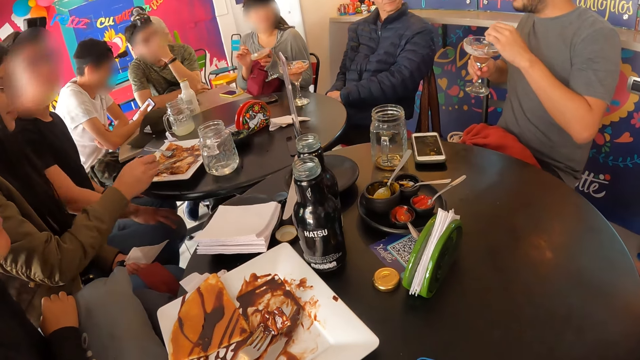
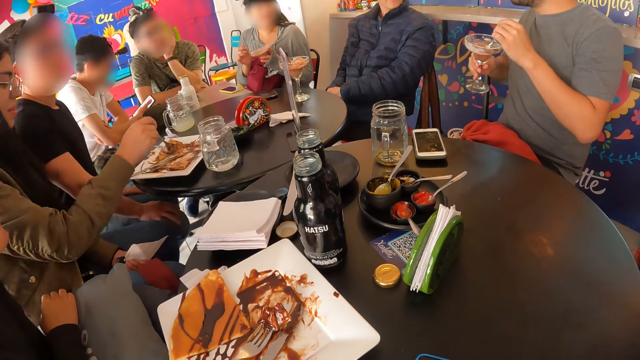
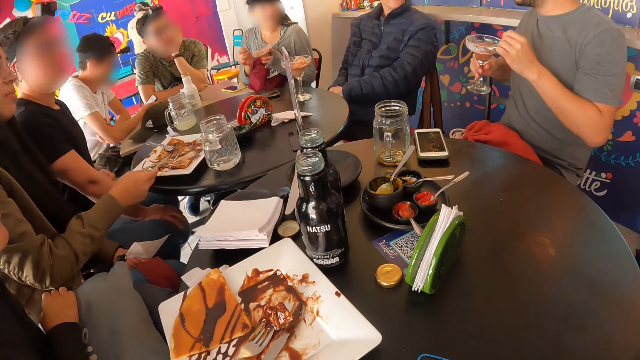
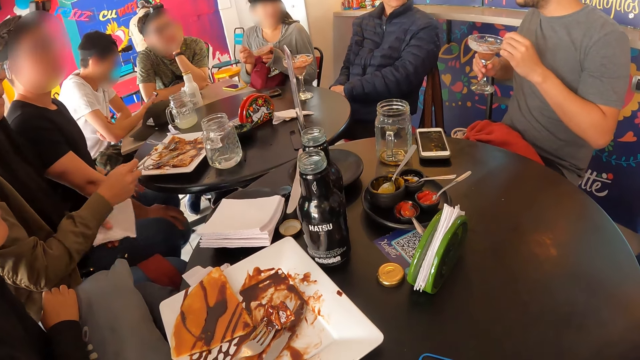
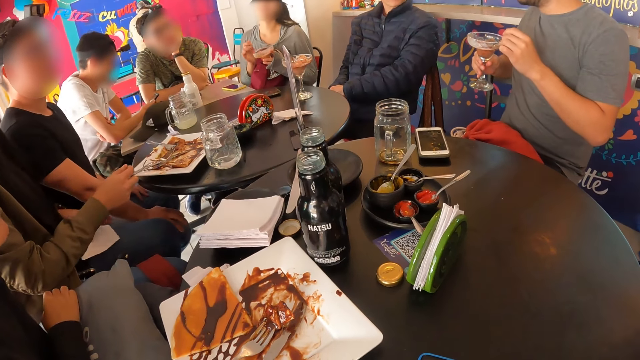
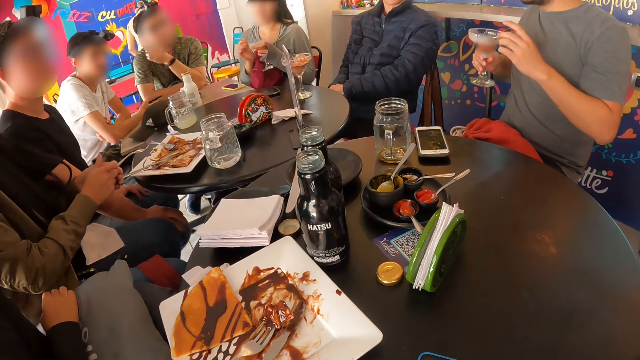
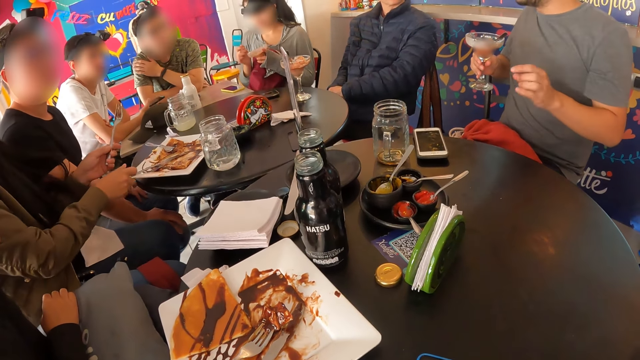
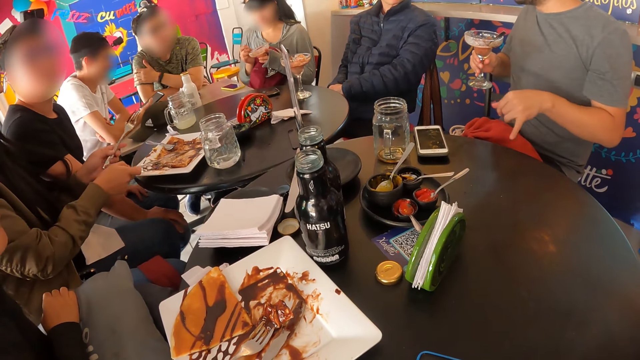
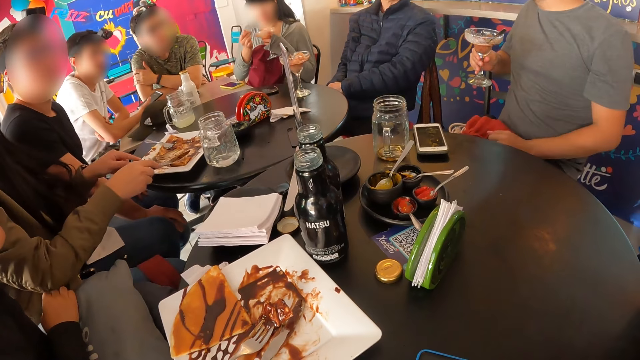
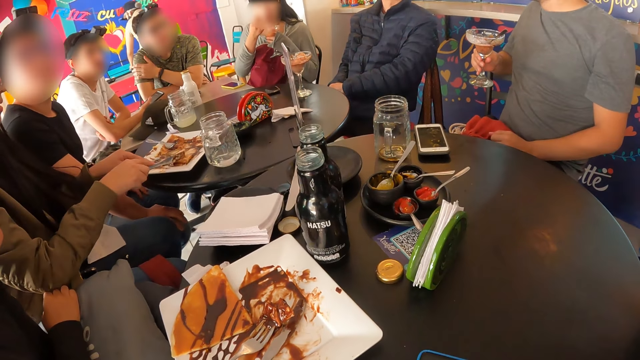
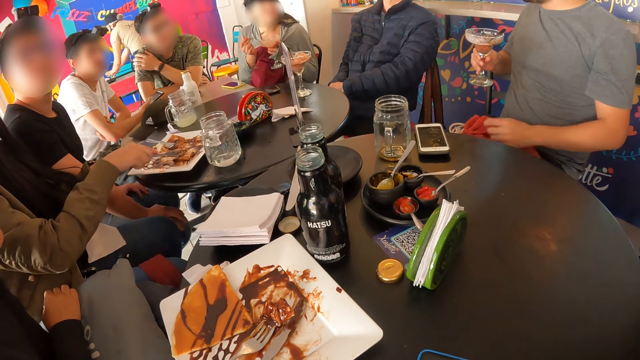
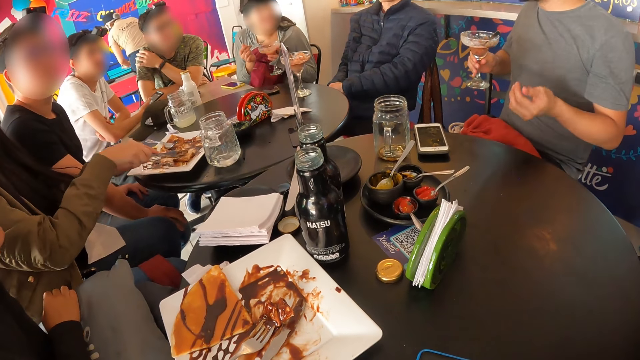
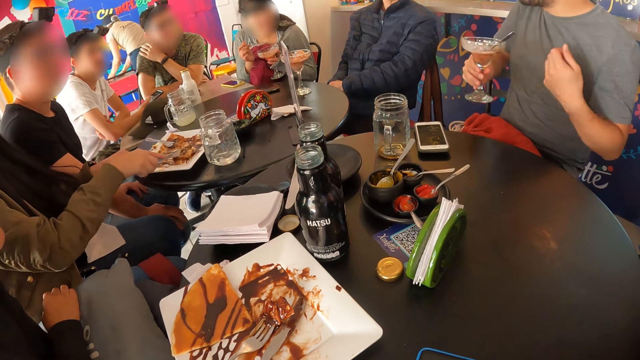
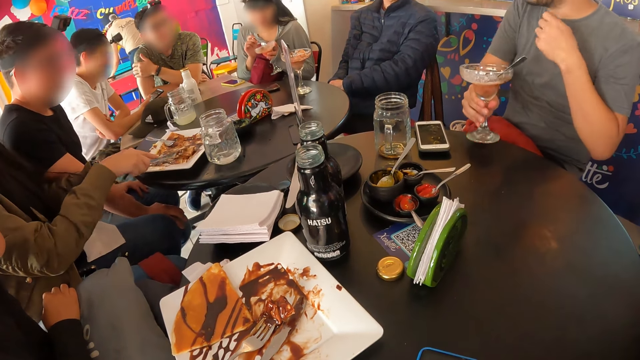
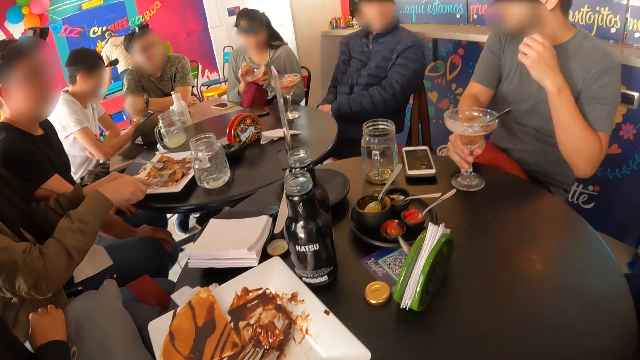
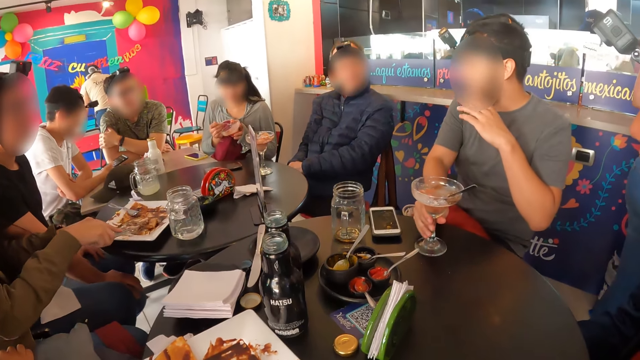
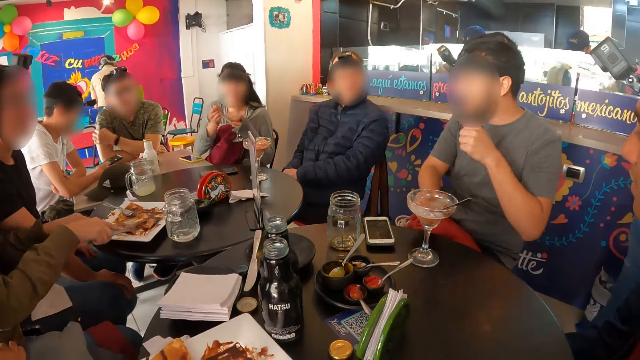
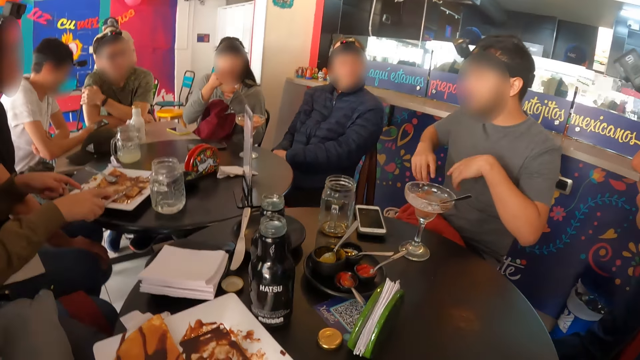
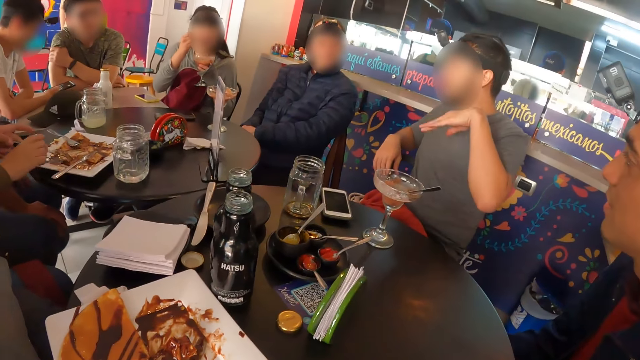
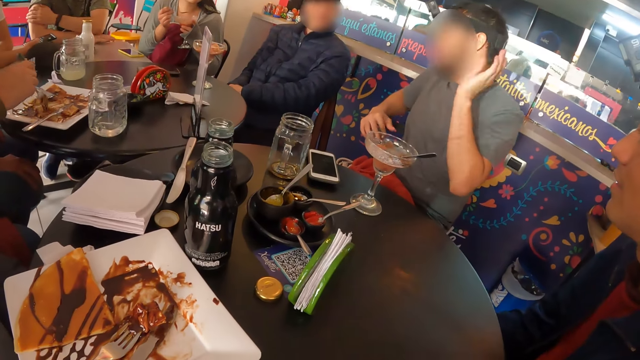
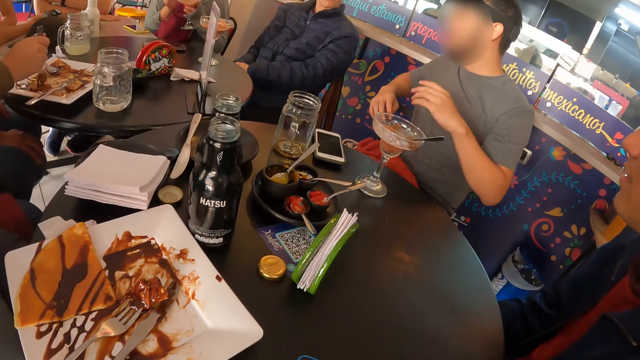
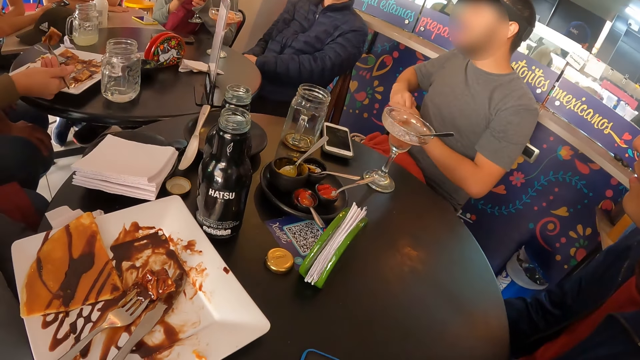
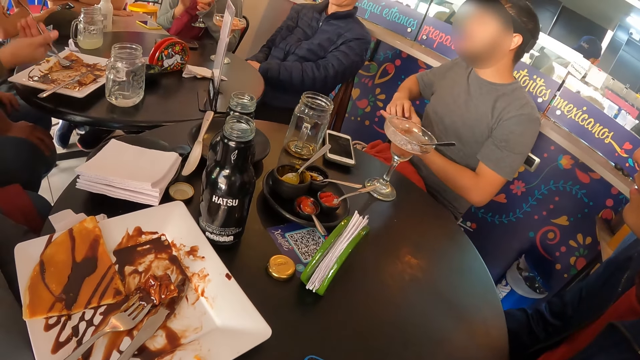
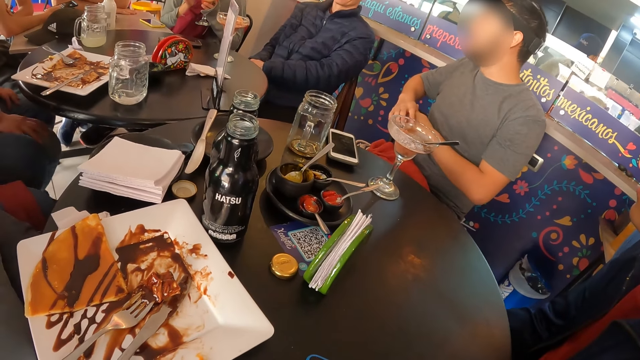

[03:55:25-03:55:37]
A man drops the spoon in the cup with his left hand. A woman places the serviette on her lap with her left hand and passes the fork from her right hand to her left hand. A person drinks. The woman picks up the knife from the plate with her right hand and picks at the pancake in the plate with the fork and knife in both hands. Another woman eats the ice-cream with the spoon in her right hand. Another person cuts food on the plate. The man drops the cup on the table with his right hand. The second woman picks at the ice cream in the cup with the spoon in her right hand. The second person demonstrates with his hand. The second woman eats the ice-cream with the spoon in her right hand. The first woman drops the knife on the plate with her right hand and passes the fork from her left hand to her right hand.

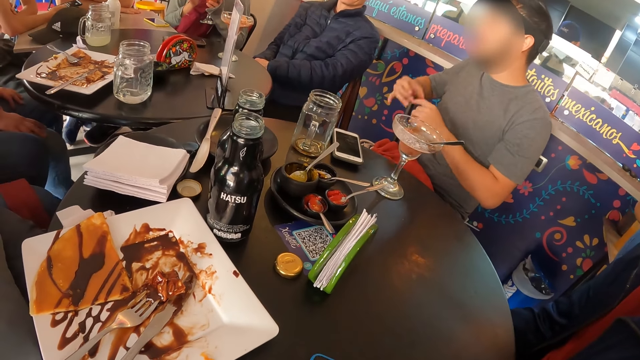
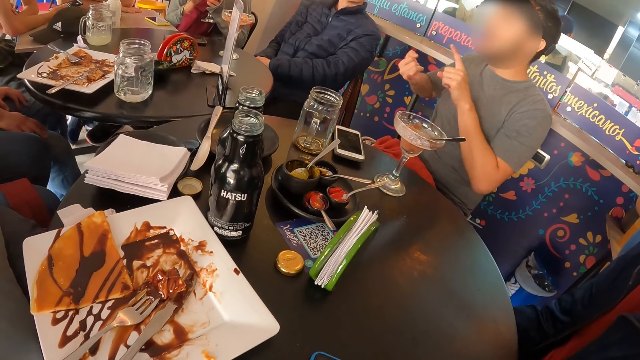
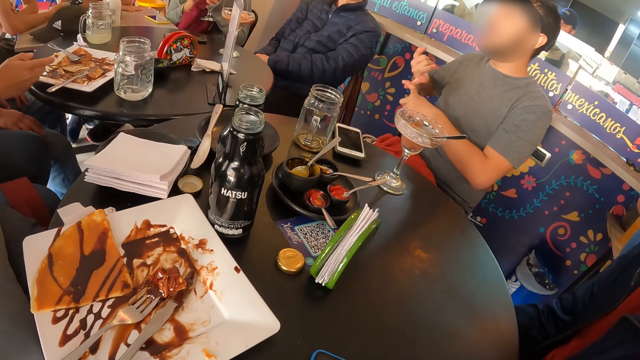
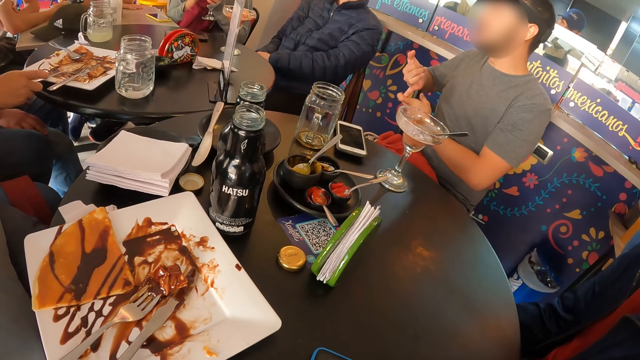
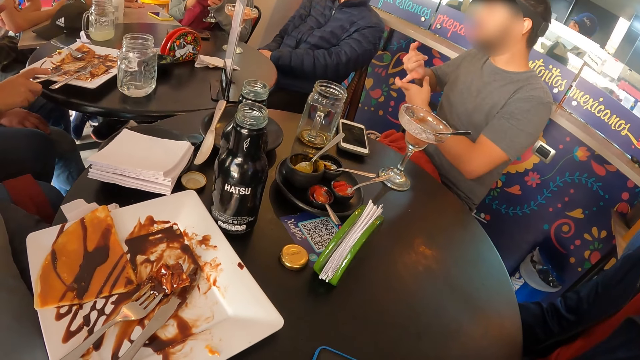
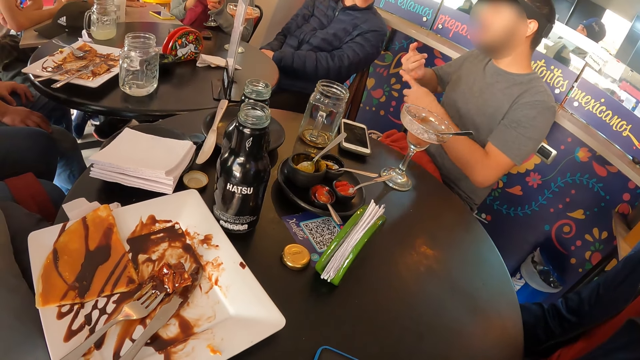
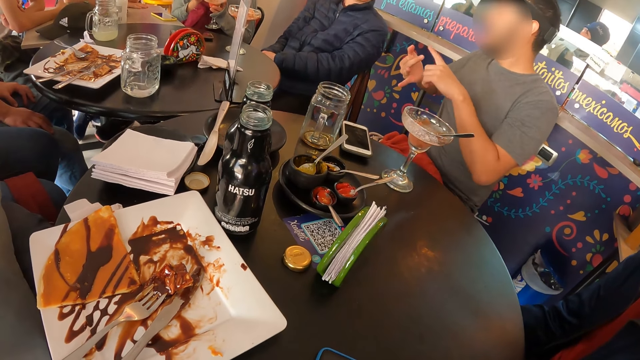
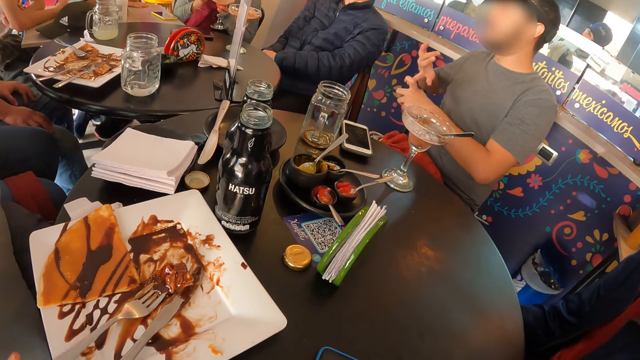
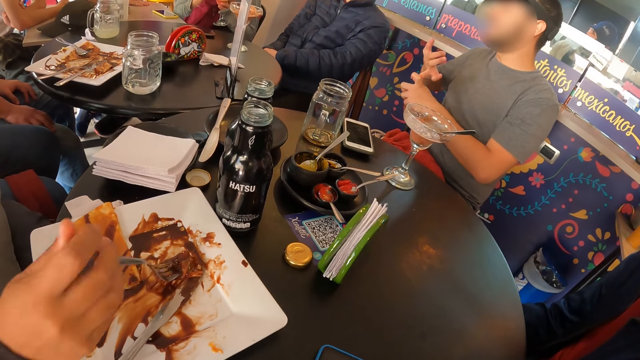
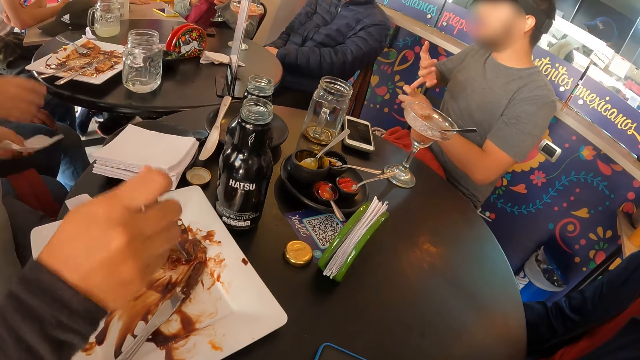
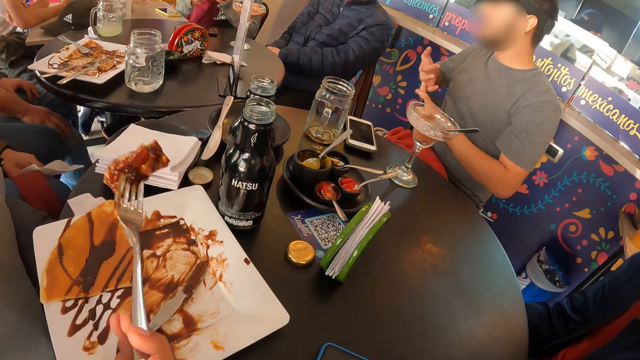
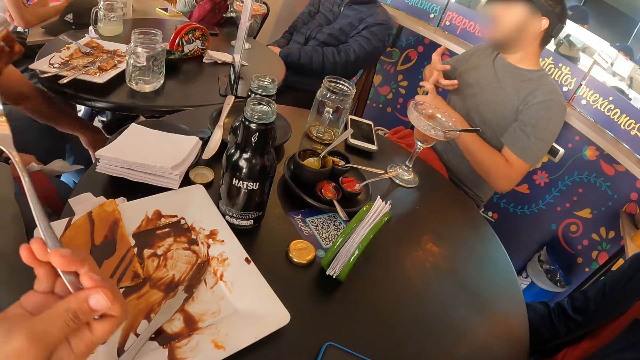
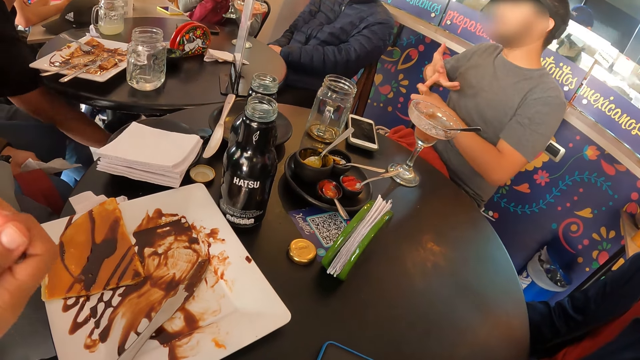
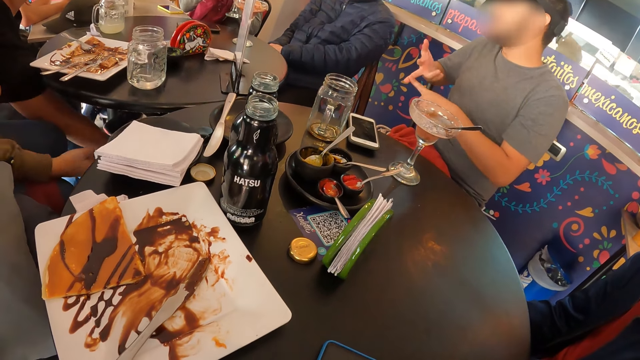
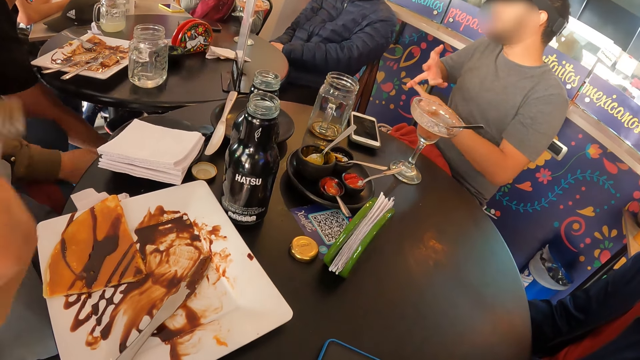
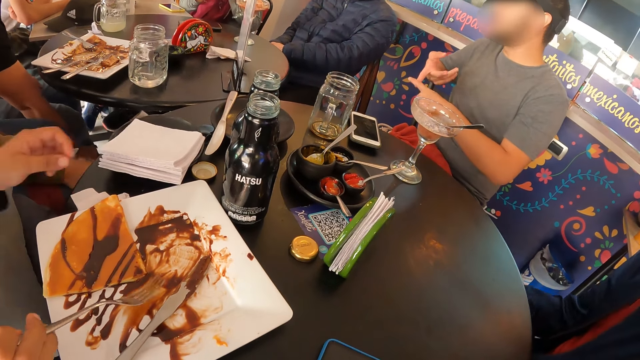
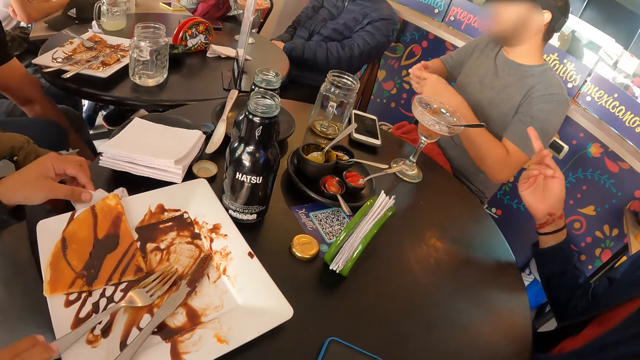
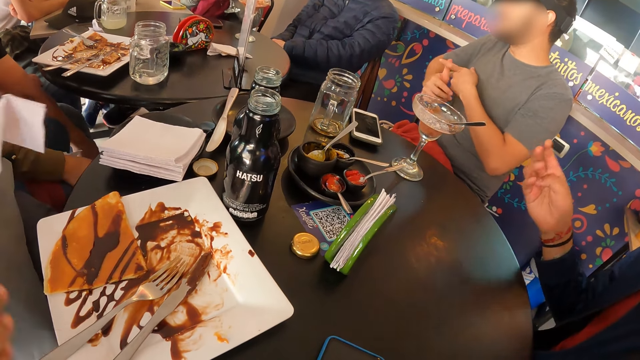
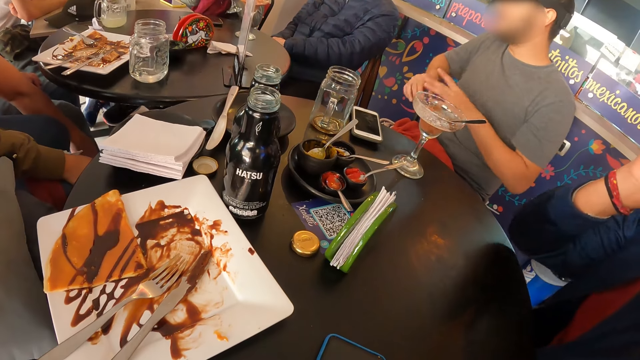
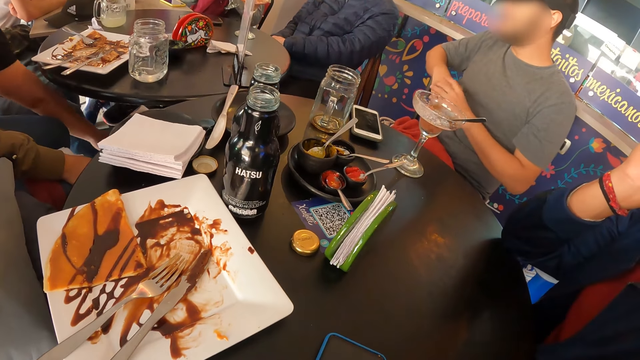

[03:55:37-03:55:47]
A woman drops the fork on the plate with her right hand. Another woman picks the fork from the plate with her right hand. A person eats food on the plate. The other woman drops the fork on the plate with her right hand. Another person demonstrates with his hand. The other woman picks a serviette from the table with her left hand.
